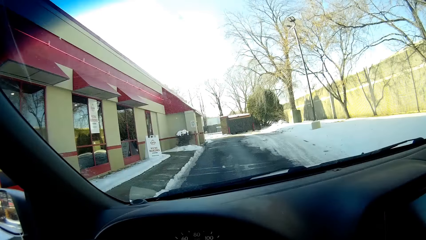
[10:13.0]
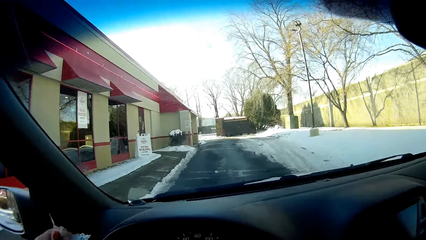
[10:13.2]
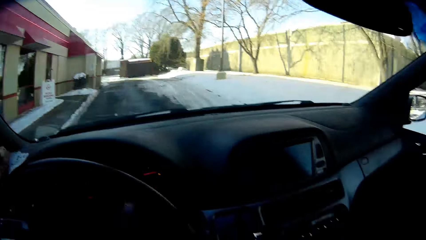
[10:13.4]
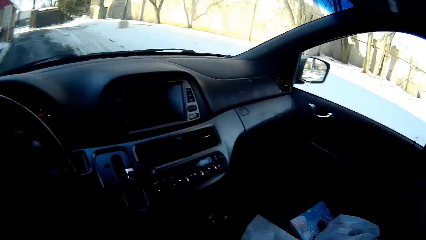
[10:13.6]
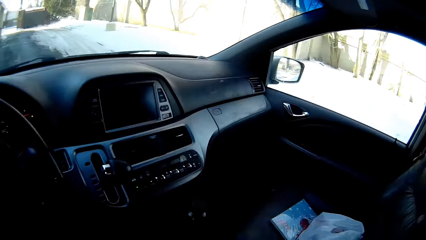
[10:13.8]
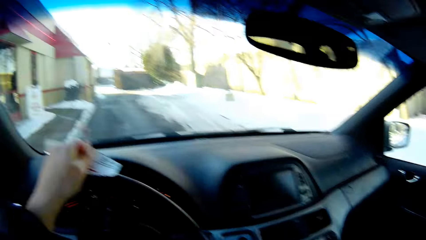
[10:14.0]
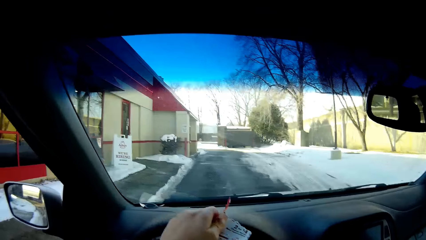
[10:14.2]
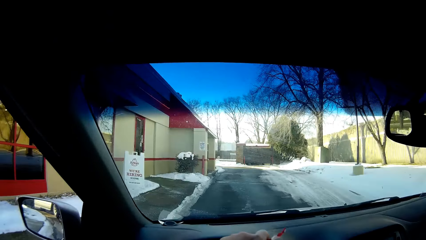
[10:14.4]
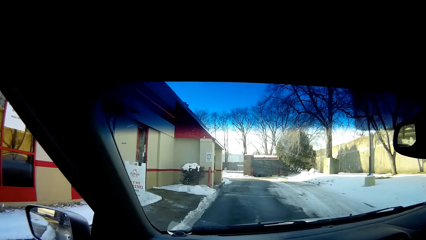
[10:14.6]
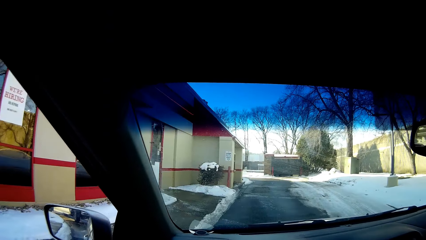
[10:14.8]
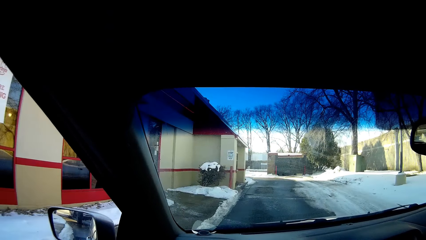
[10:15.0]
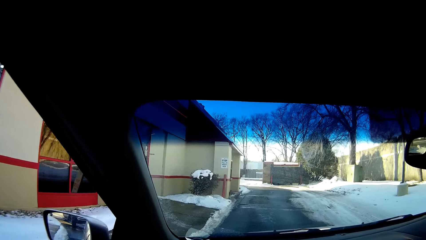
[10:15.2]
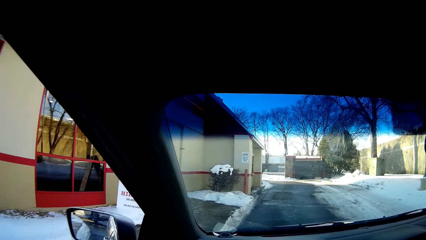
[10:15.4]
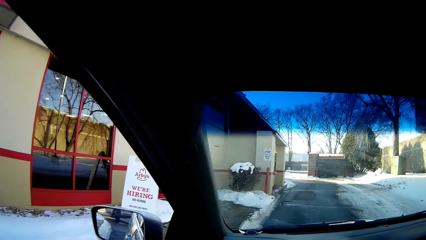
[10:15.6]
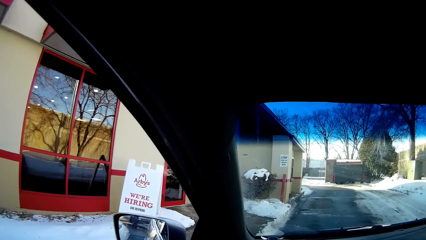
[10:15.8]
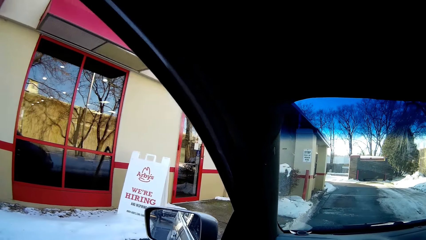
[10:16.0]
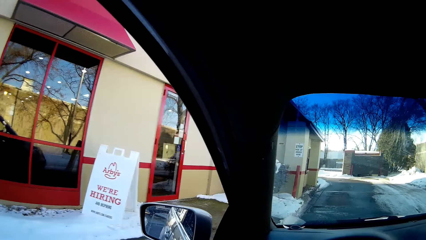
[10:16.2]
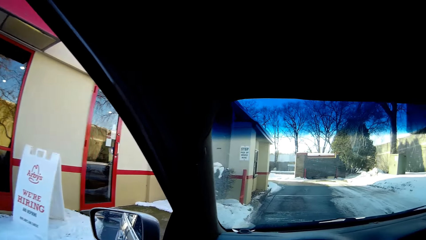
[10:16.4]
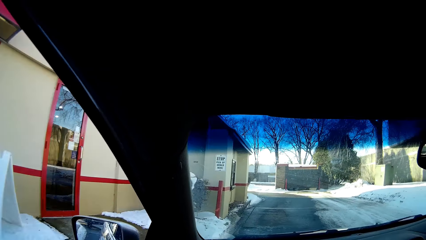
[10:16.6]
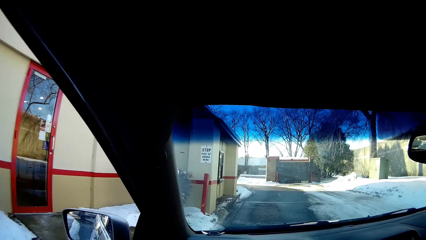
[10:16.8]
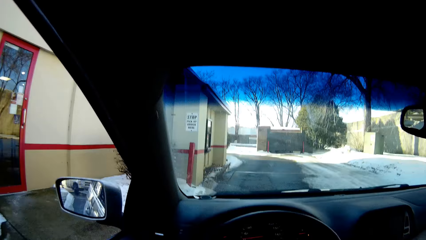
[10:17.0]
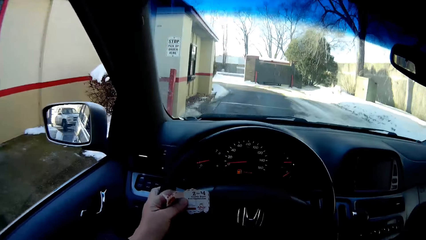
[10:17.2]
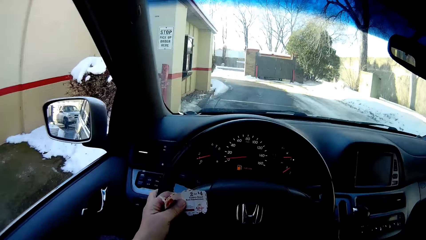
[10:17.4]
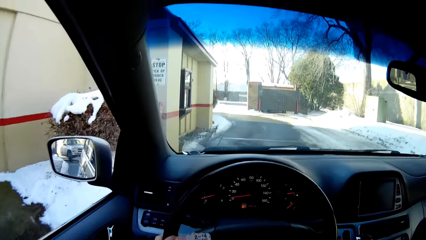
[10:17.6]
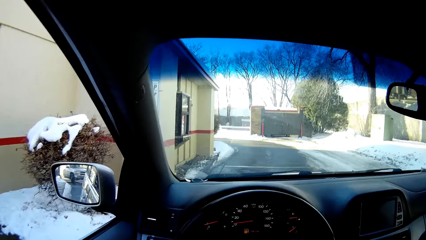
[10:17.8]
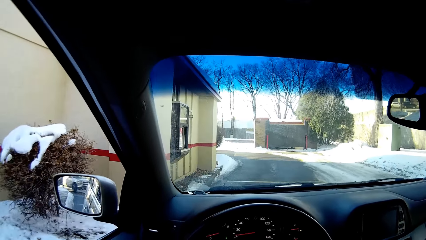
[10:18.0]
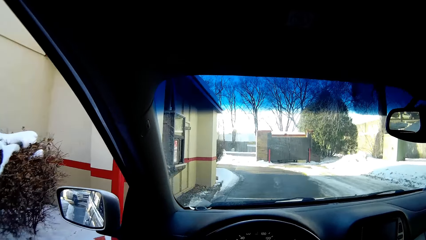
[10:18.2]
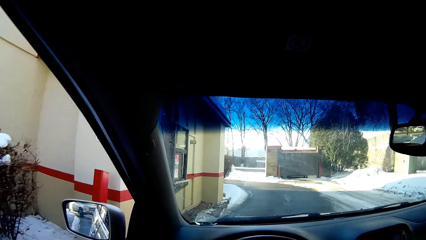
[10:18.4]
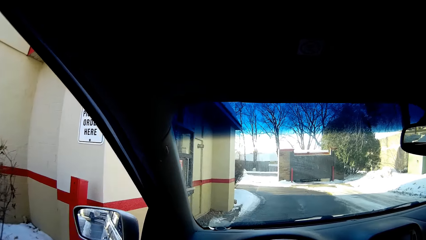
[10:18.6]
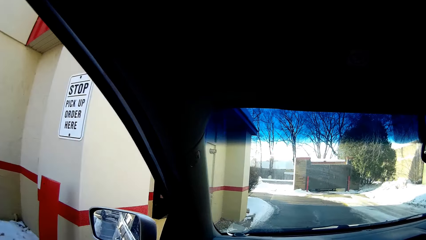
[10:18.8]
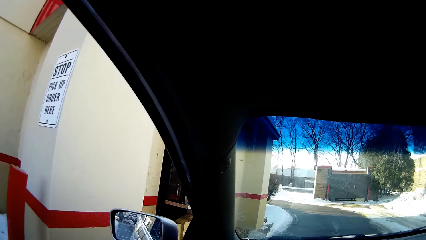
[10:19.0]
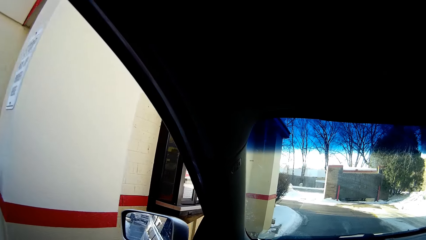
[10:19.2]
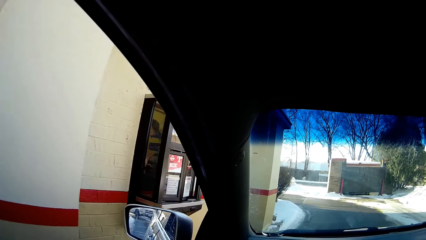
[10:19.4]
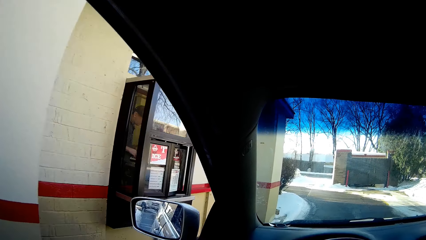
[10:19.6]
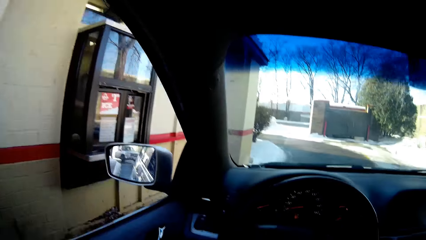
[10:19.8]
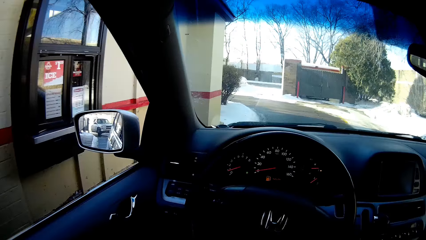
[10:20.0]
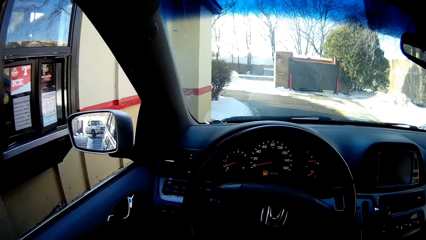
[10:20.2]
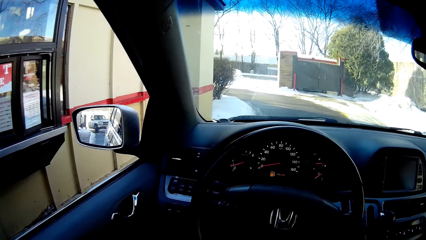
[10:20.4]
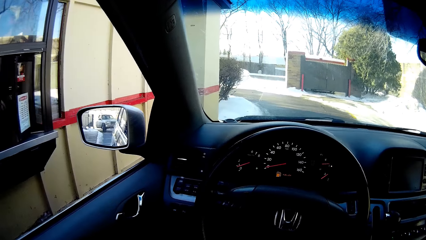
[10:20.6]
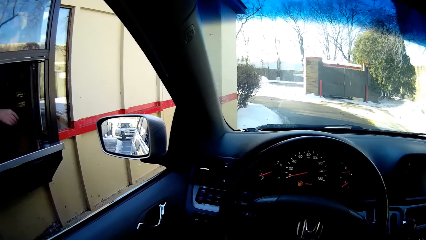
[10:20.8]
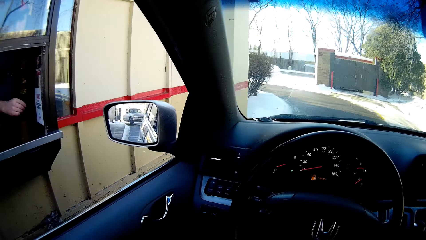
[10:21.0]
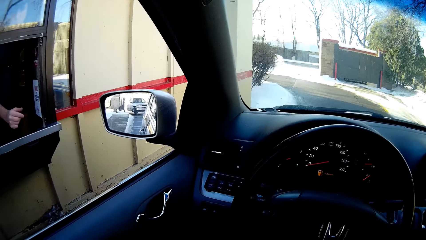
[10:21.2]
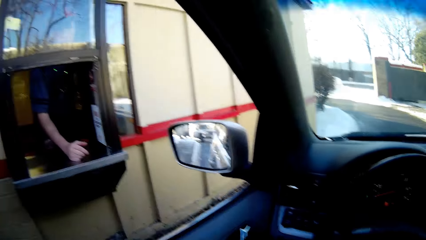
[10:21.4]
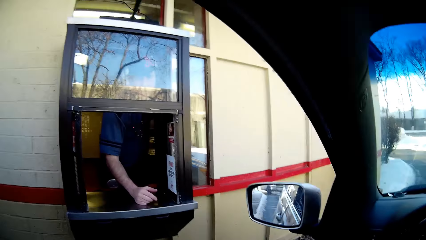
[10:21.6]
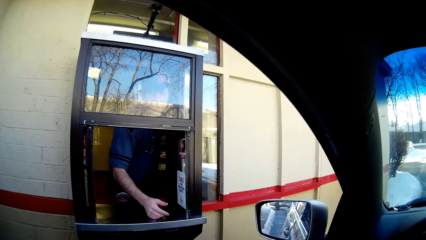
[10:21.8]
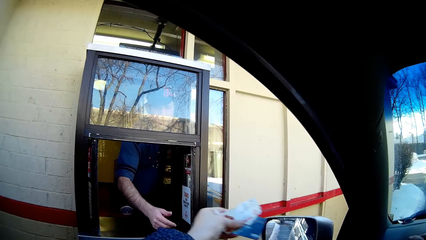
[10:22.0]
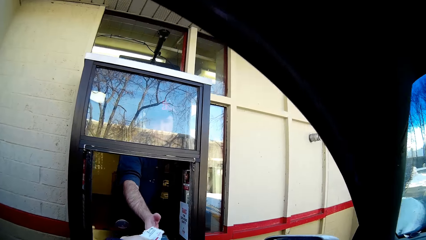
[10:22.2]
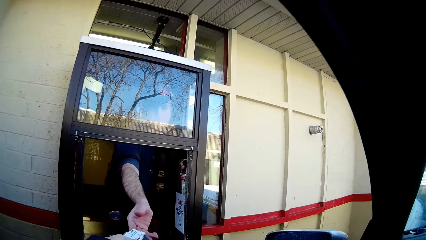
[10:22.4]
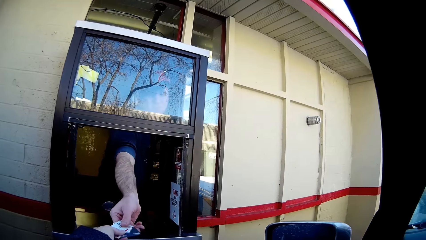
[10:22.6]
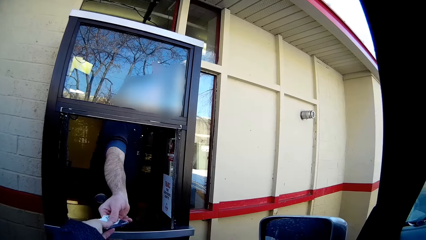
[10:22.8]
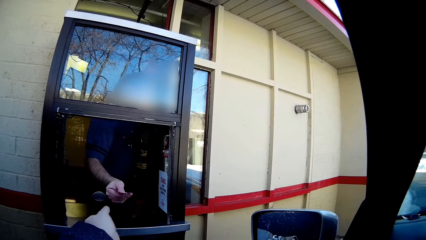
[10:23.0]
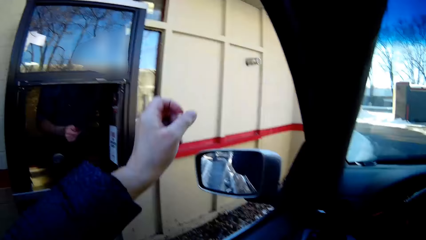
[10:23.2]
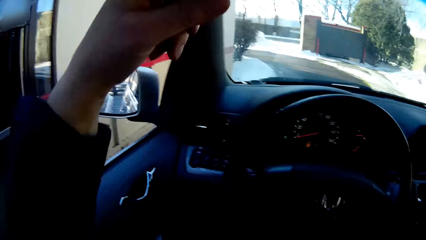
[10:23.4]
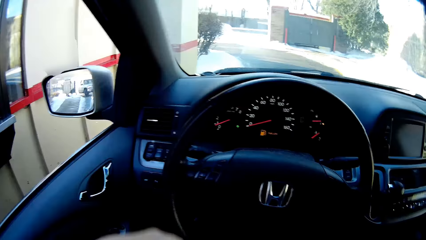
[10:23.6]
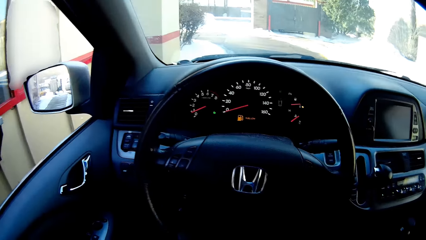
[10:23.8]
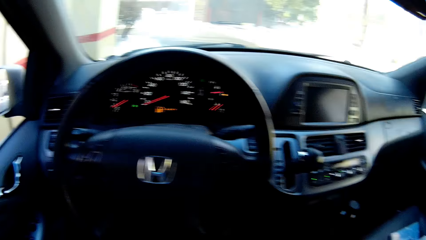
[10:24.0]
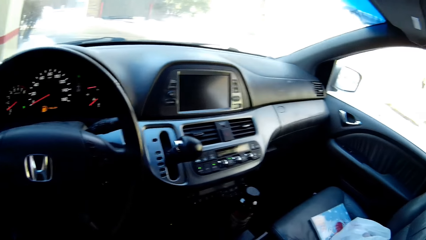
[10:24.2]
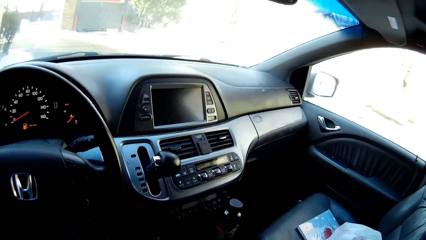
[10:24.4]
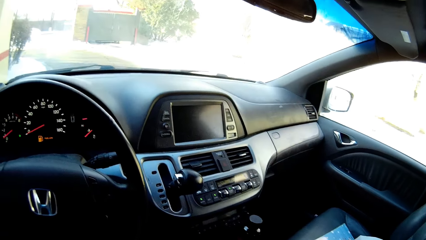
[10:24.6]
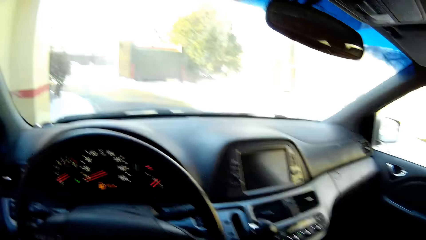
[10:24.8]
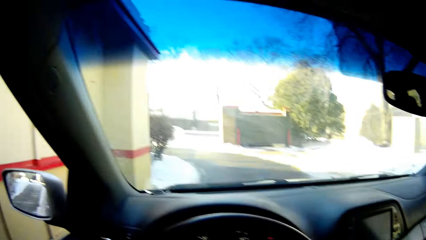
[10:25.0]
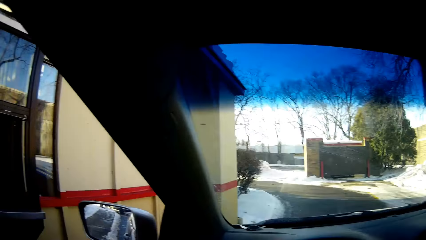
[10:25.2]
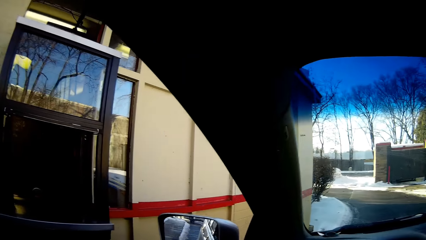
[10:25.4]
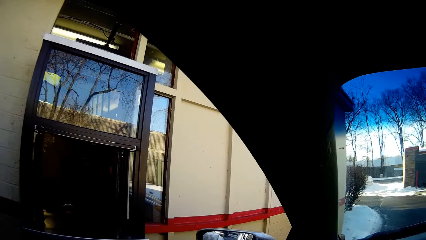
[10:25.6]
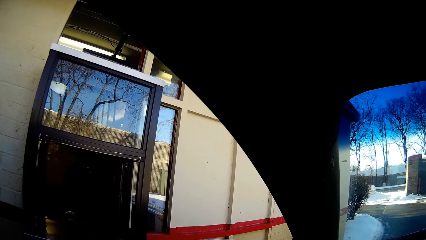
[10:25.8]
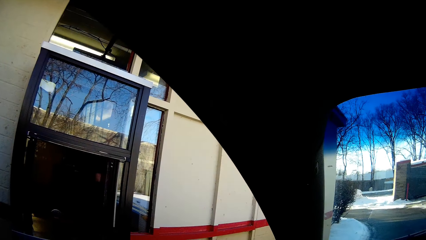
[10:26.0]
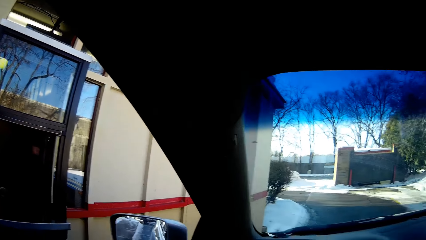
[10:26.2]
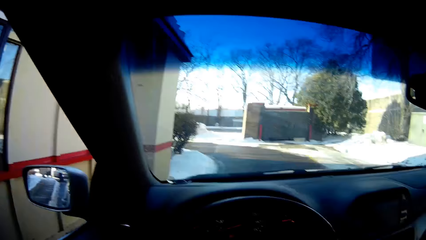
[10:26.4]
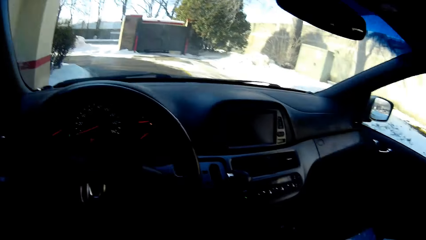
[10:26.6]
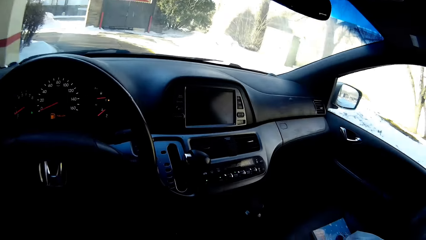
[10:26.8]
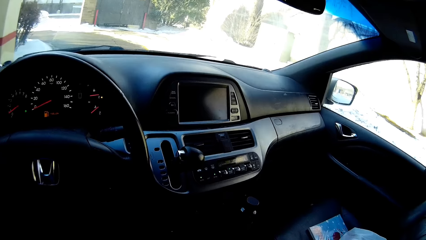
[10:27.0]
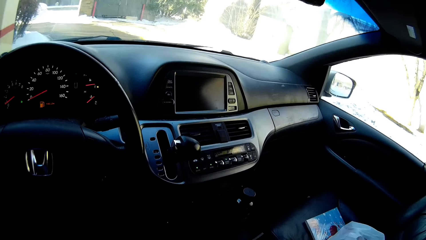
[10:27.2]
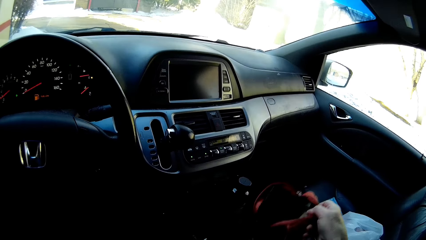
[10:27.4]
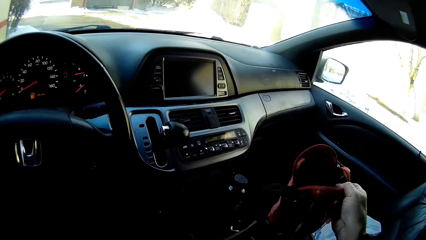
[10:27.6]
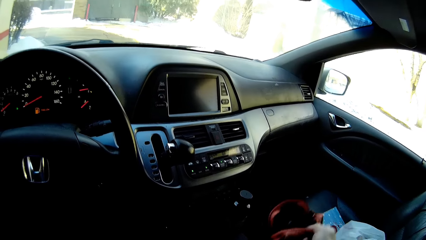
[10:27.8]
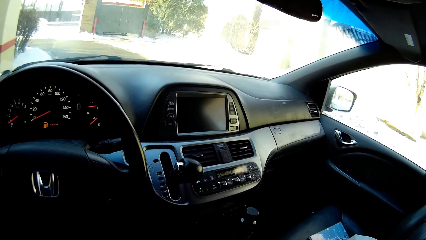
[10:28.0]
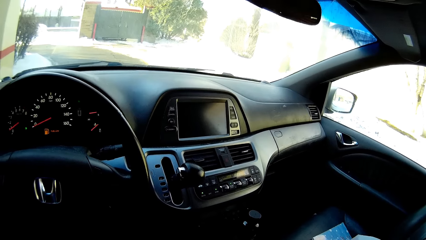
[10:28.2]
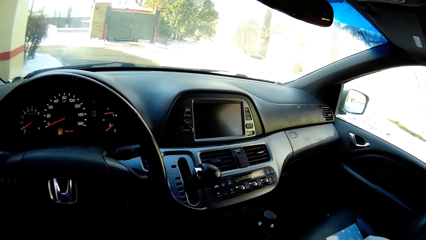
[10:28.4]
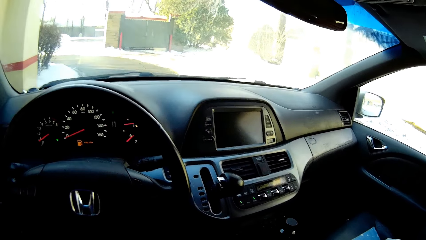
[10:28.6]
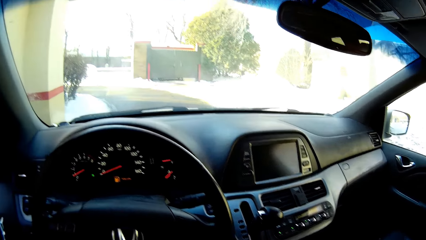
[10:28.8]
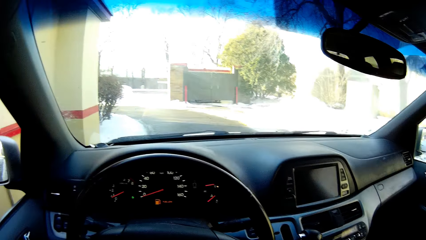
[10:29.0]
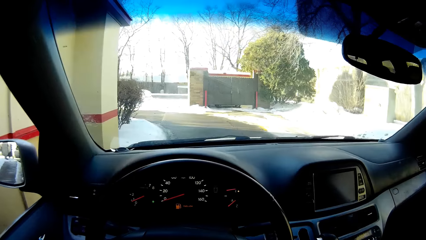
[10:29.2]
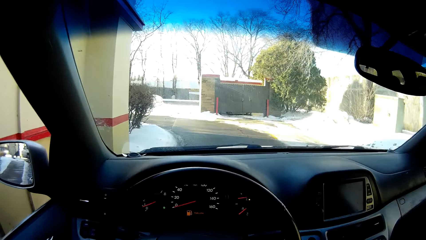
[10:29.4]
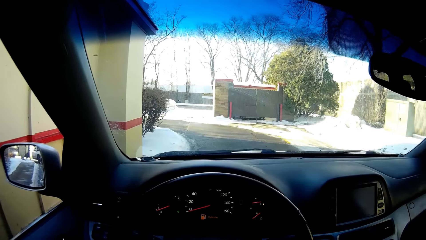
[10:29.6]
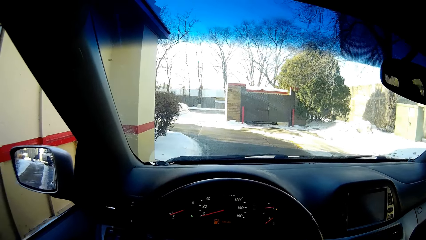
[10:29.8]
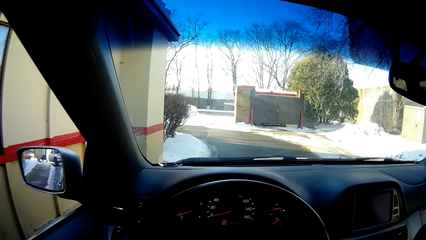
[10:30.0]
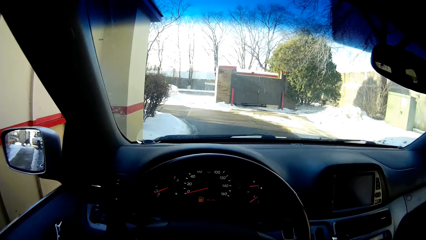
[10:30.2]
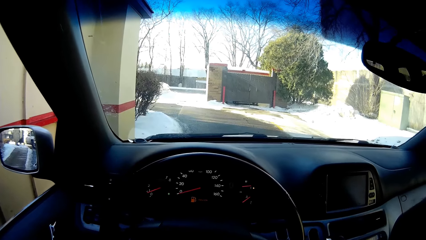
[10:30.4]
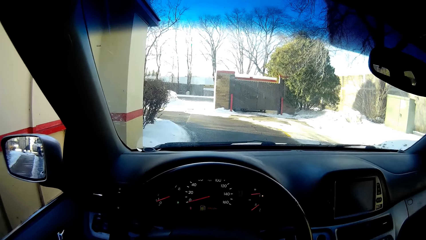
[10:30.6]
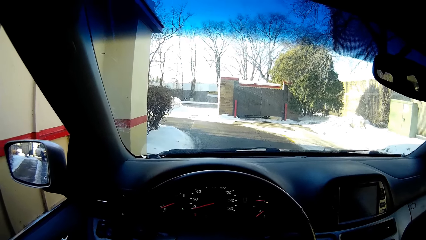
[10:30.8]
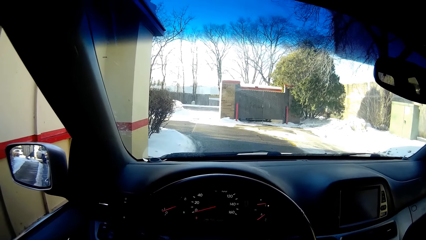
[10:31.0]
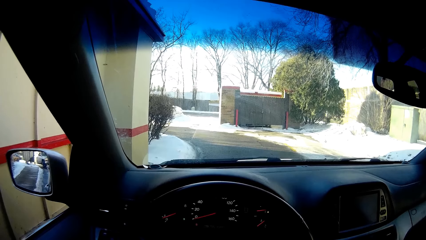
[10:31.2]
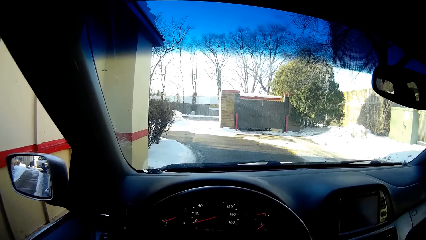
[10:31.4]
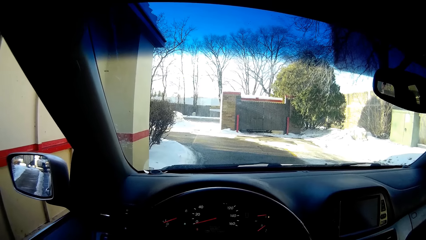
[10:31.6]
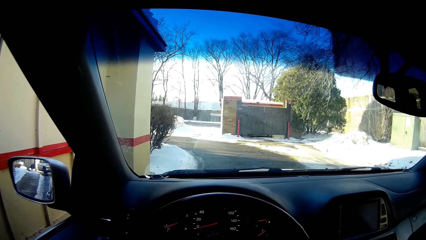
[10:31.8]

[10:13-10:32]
The camera wearer gives a card to a person. They stop at the road.
